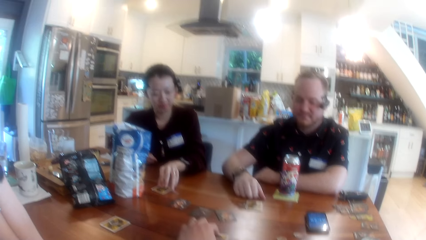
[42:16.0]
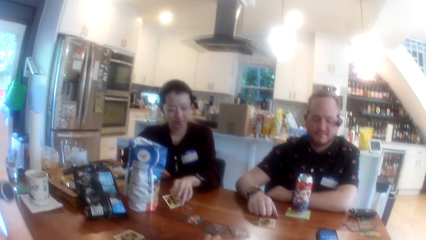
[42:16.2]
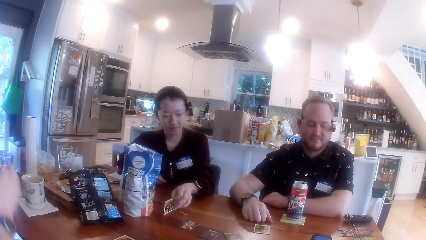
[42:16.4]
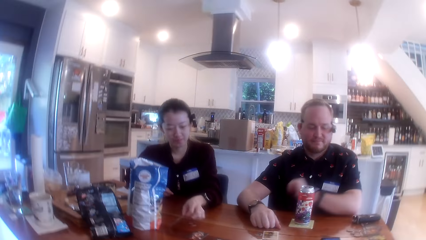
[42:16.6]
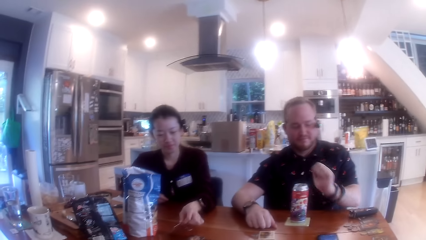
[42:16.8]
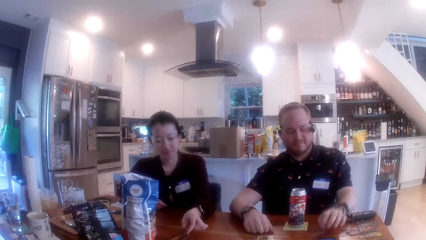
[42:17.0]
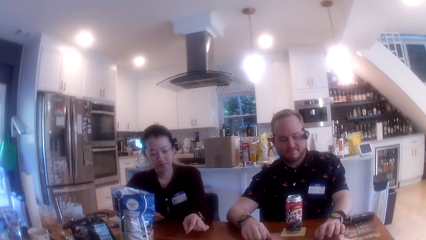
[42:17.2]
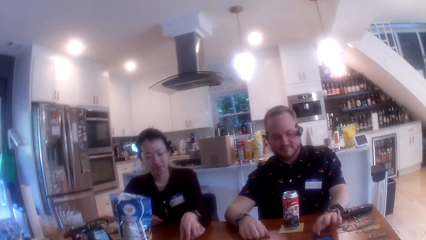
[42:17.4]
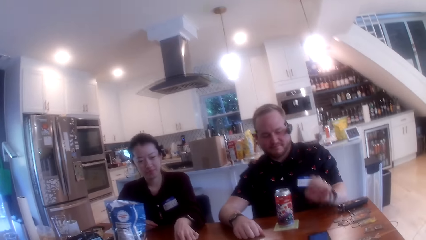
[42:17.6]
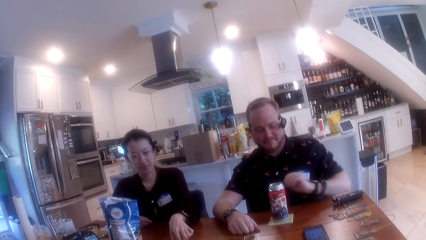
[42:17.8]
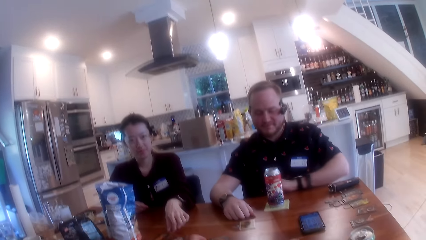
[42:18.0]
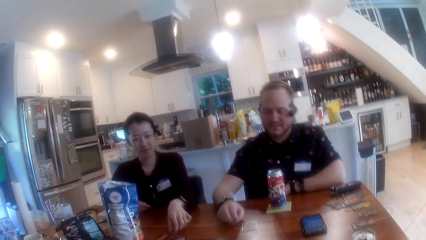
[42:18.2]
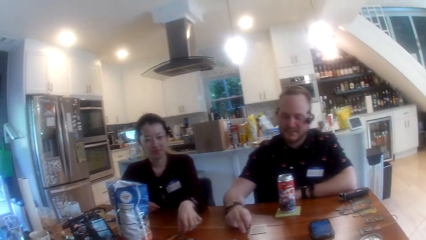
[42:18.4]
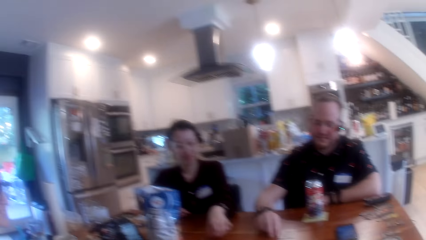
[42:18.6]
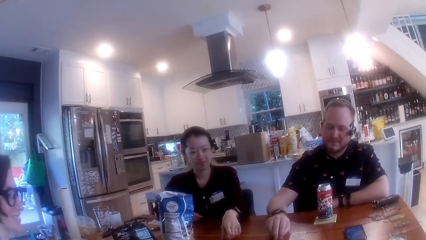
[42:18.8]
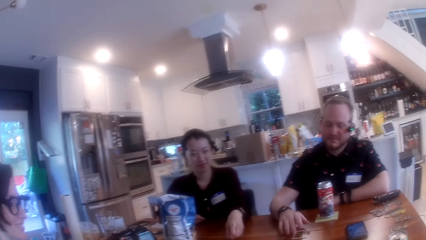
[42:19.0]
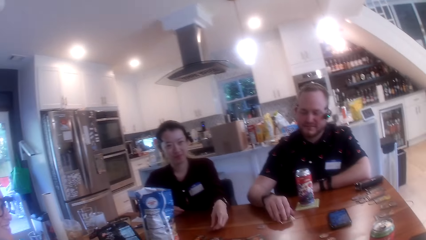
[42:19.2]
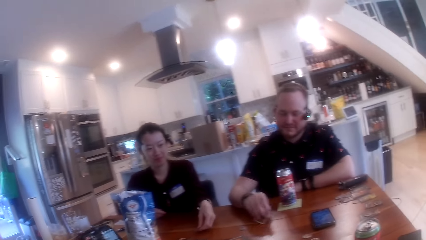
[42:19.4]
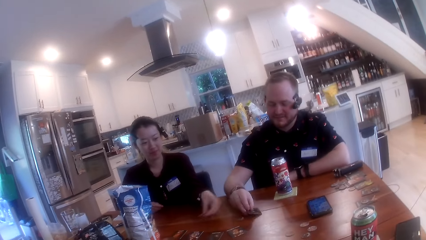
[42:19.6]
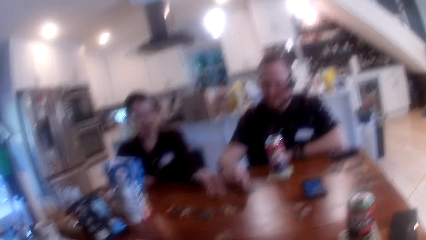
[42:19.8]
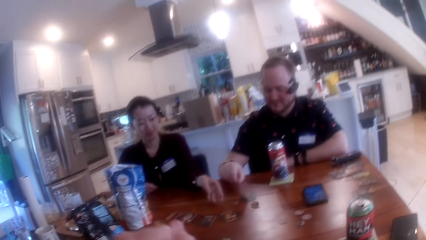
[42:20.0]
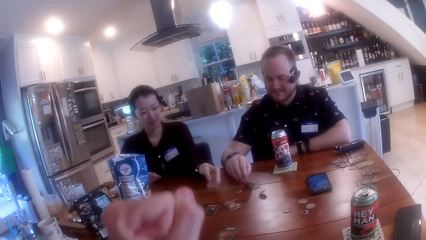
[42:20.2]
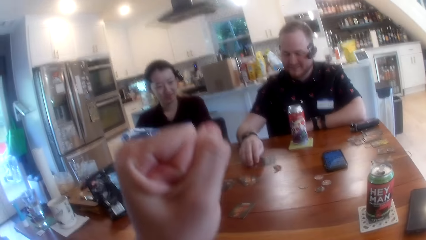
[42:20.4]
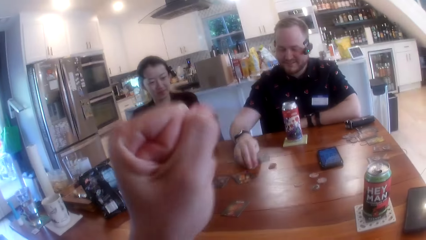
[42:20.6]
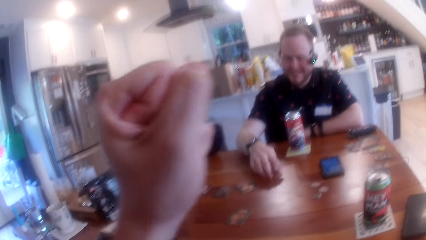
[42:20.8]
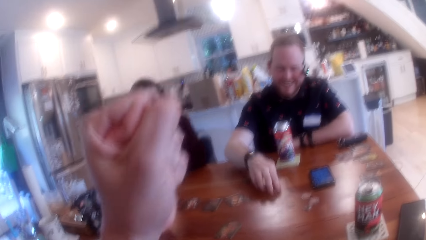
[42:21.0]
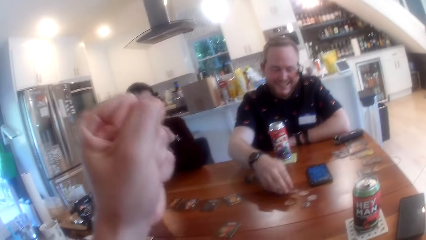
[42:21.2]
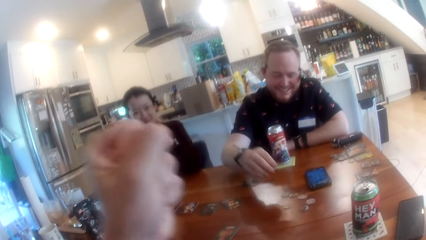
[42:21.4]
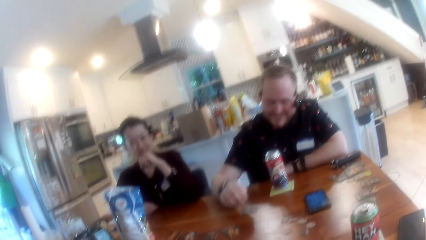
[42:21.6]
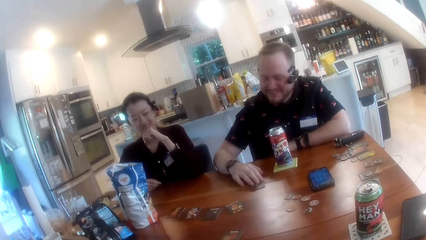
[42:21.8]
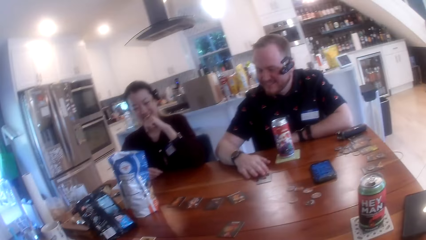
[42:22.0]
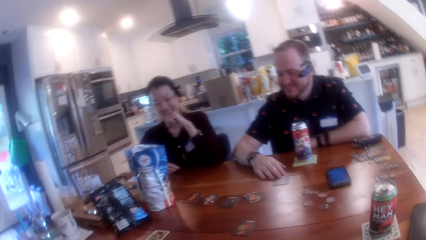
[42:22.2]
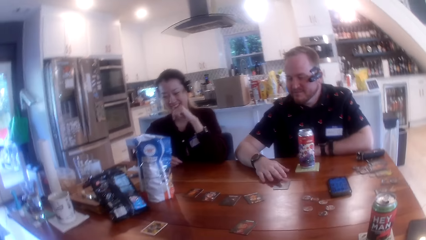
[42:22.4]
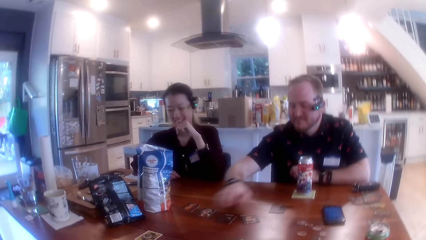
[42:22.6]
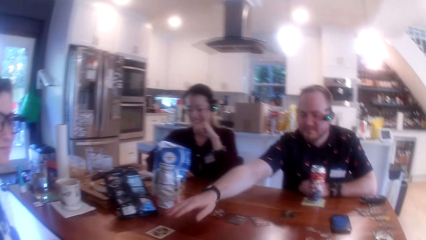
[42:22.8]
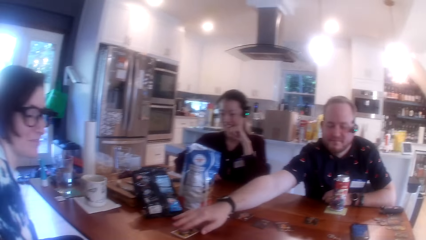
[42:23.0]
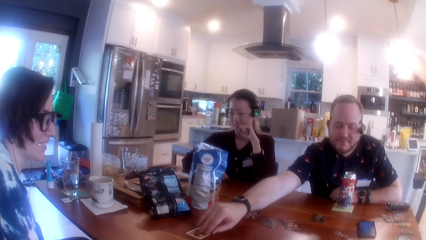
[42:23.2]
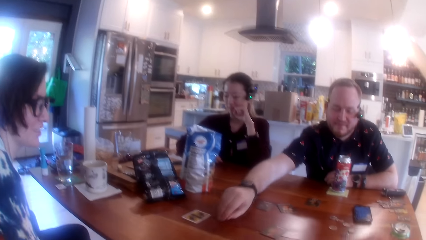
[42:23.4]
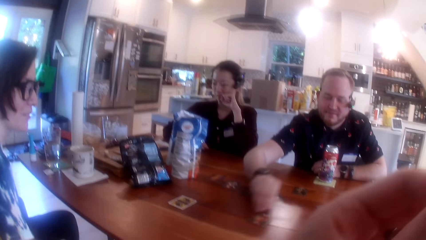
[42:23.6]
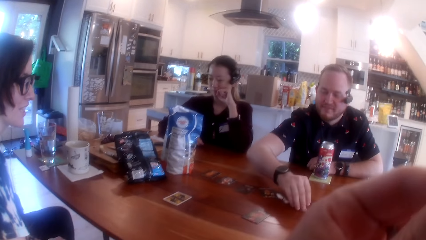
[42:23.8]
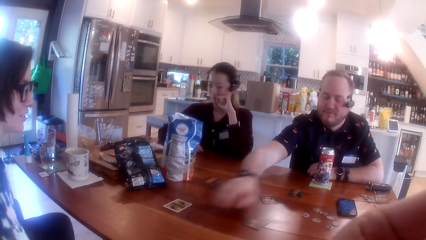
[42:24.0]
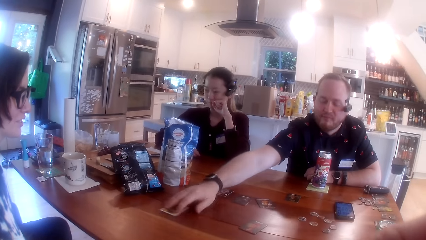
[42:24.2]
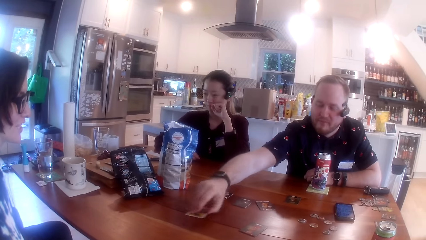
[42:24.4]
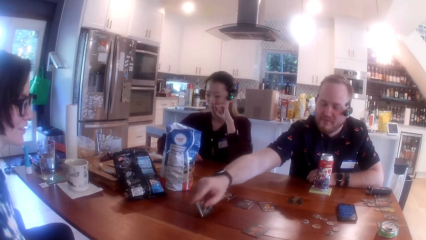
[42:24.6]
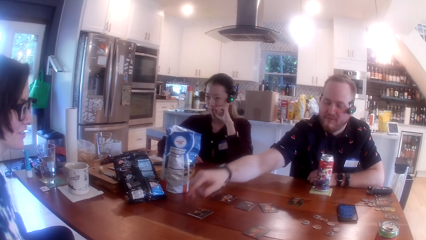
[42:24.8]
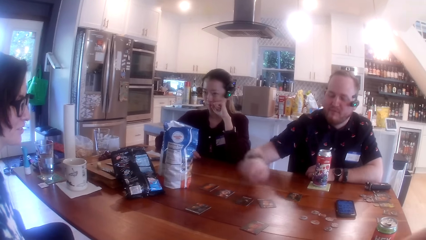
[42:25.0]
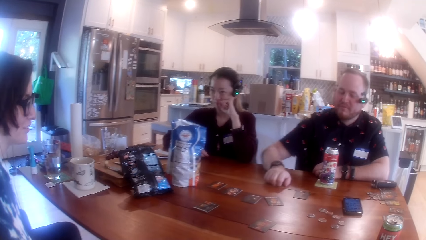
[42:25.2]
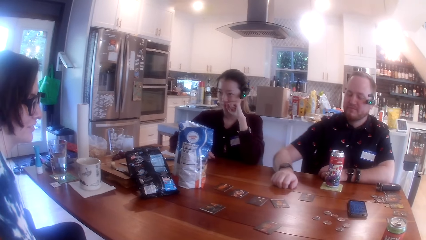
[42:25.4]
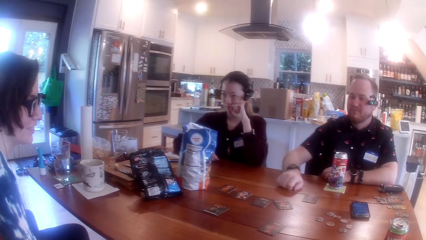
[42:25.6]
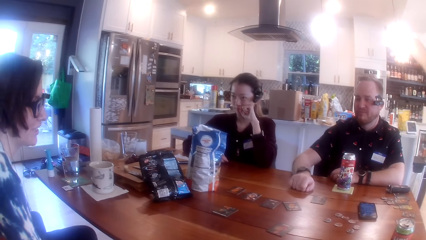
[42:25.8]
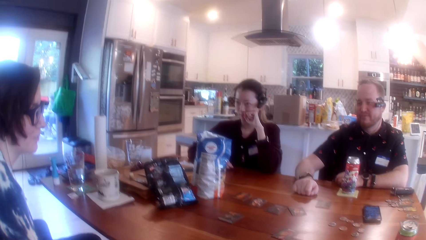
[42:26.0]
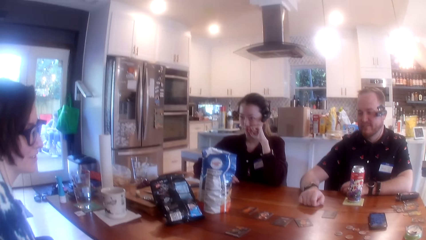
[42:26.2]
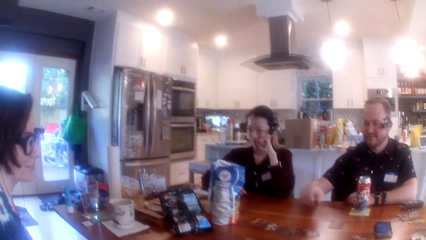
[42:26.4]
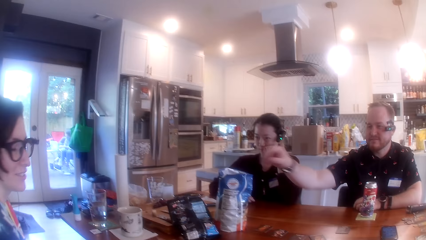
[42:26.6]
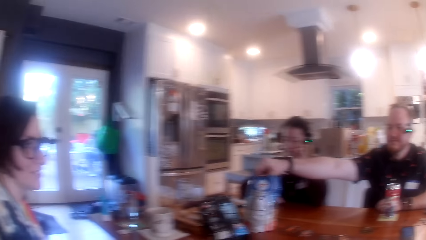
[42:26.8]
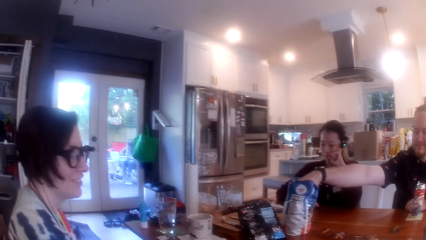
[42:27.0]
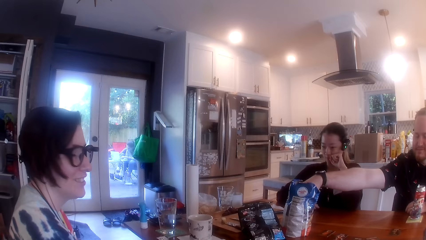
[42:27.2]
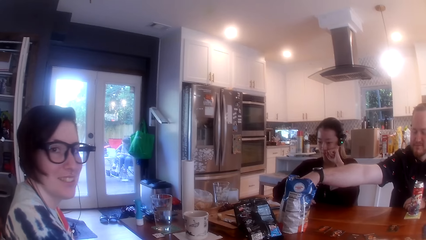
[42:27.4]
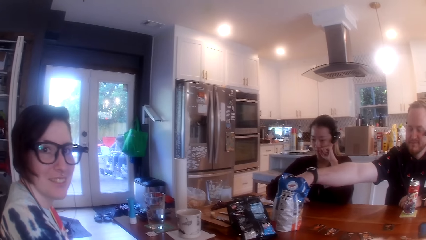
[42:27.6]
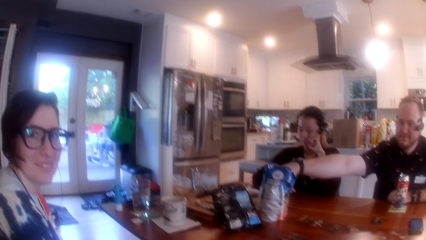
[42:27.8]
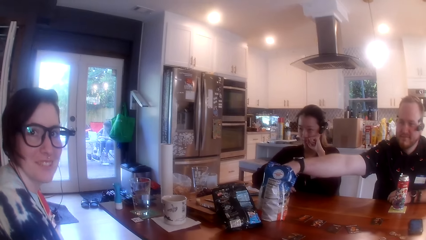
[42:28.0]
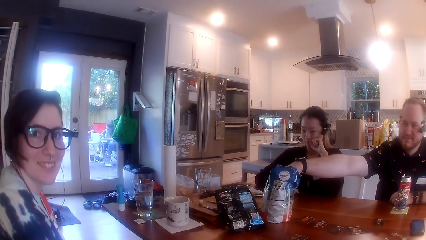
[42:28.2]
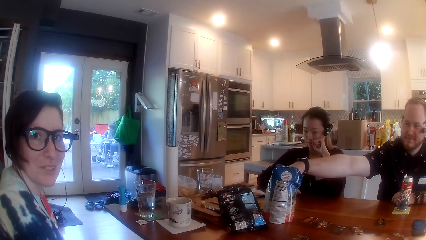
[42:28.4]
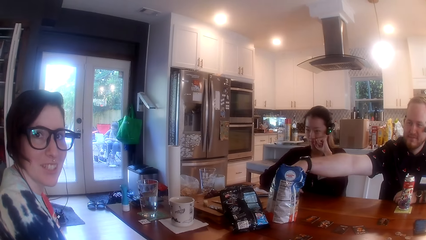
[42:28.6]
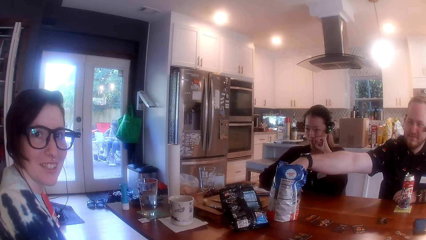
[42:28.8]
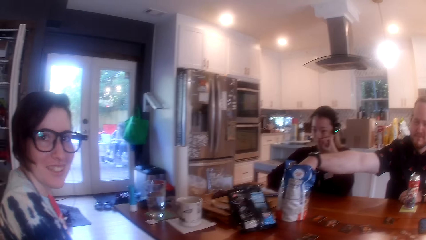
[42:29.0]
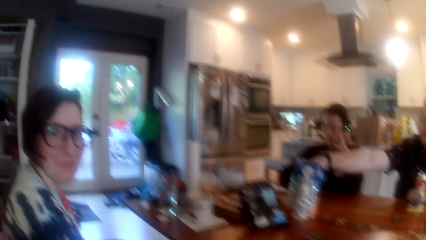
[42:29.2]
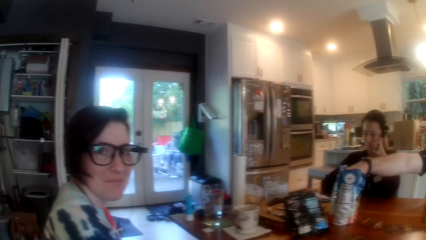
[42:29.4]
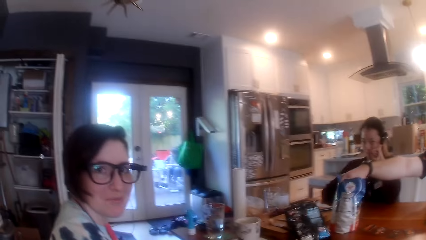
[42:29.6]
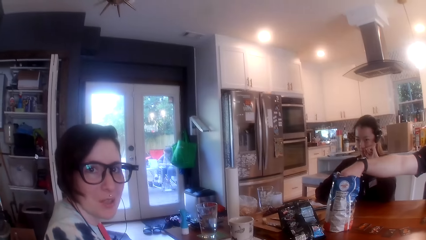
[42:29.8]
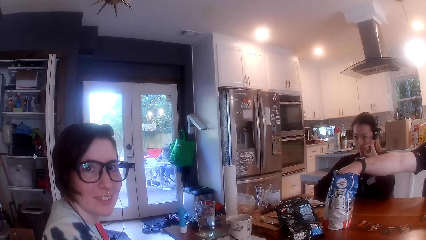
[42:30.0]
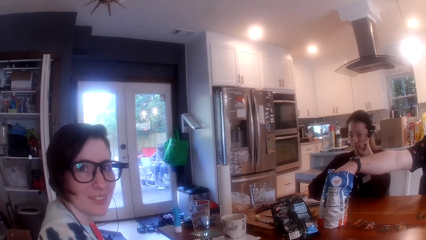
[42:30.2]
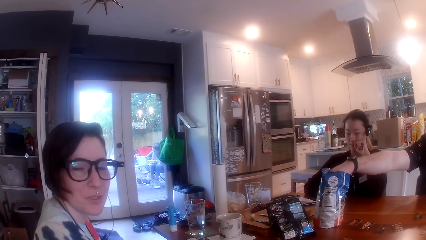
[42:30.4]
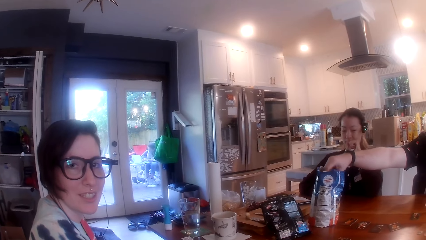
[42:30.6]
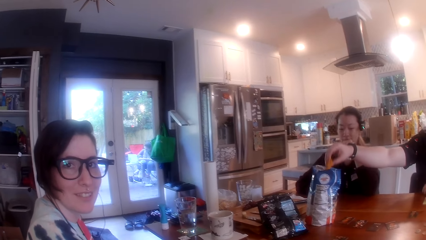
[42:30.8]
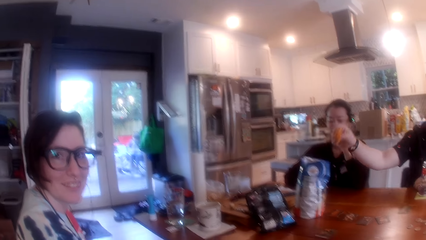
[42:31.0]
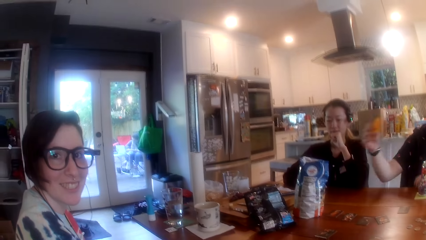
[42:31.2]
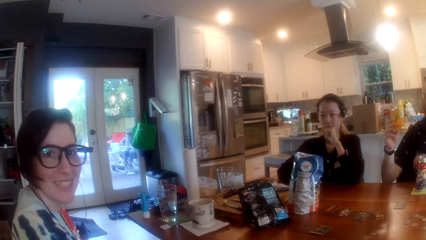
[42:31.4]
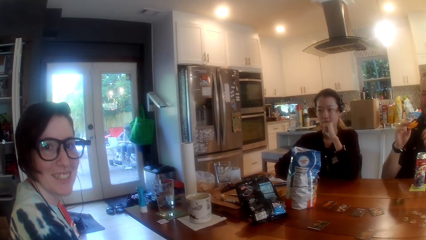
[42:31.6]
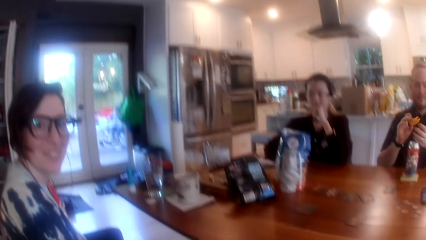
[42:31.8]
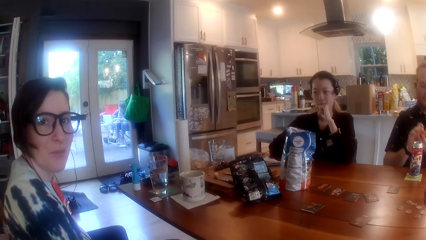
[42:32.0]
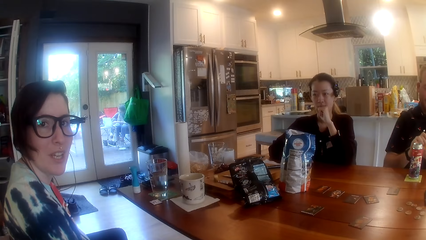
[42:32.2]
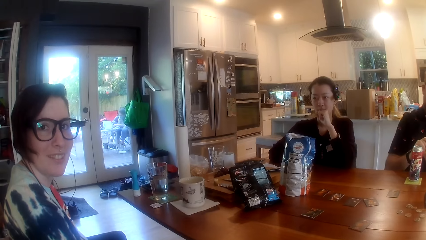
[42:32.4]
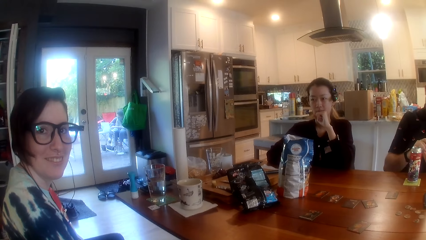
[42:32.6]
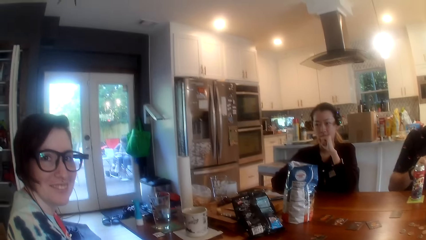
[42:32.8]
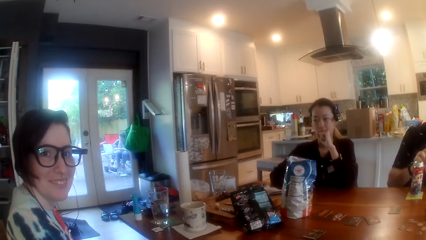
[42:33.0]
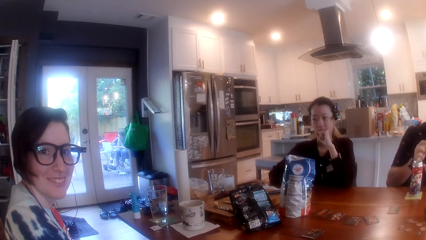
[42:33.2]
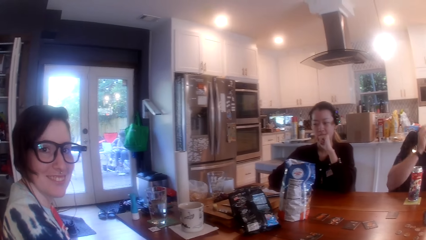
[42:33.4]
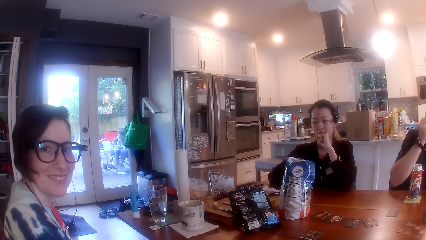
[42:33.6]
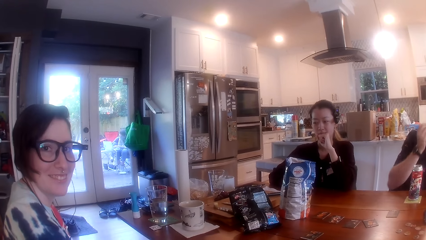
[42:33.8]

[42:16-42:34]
A woman turns over the card on the table with her left hand. A man holds a card. The man puts his hand on the table and operates the phone on the table with his left hand. The camera wearer interacts with the people at the table. The man turns over the card on the table with his right hand. The camera wearer makes a fist with his left hand. The man picks up the game chip on the table with his right hand and turns over the card on the table with his right hand. The woman bites her left hand fingernails. The man picks up chips from a chips bag on the table with his right hand. The camera wearer interacts with the people at the table. Another woman looks at the camera wearer. The man transfers the chips from his right hand to his left hand.
